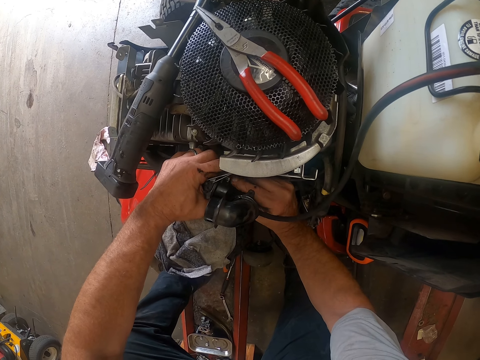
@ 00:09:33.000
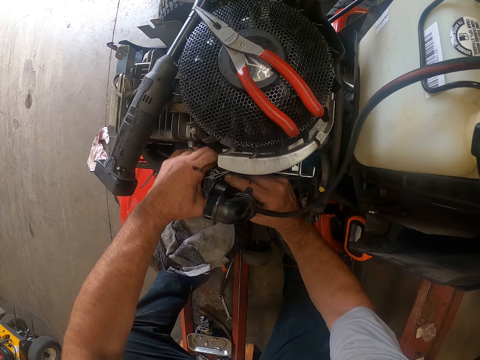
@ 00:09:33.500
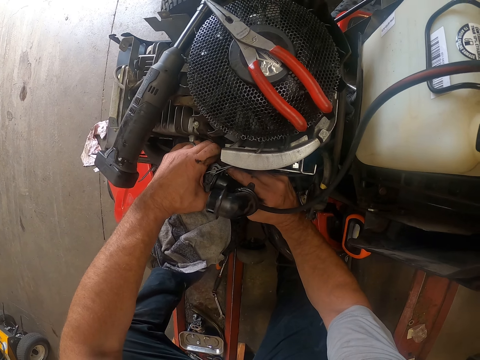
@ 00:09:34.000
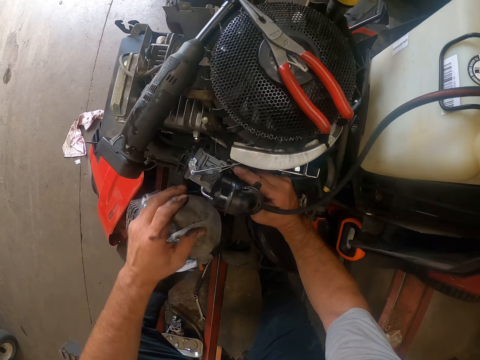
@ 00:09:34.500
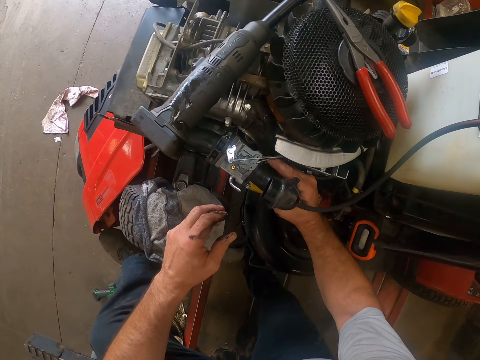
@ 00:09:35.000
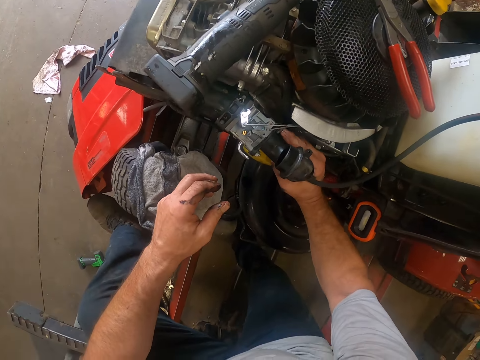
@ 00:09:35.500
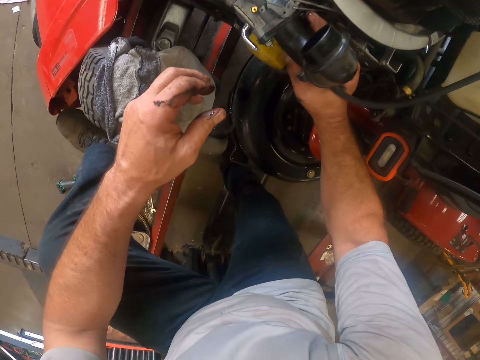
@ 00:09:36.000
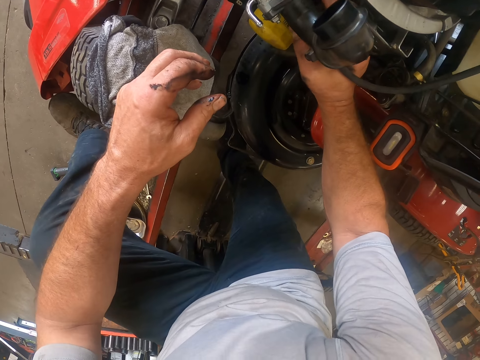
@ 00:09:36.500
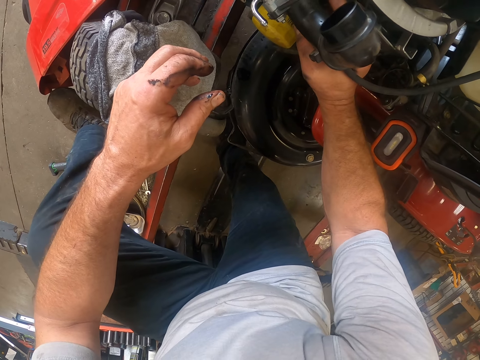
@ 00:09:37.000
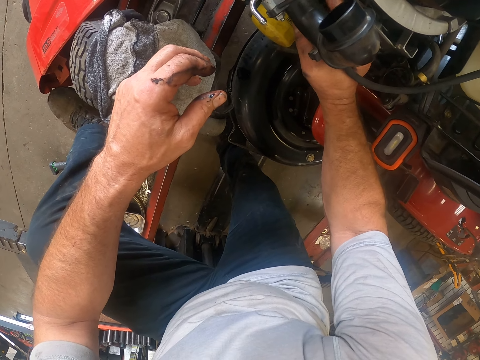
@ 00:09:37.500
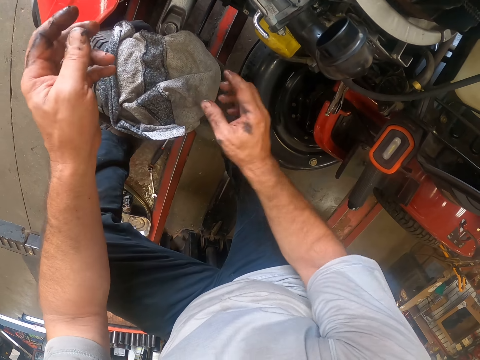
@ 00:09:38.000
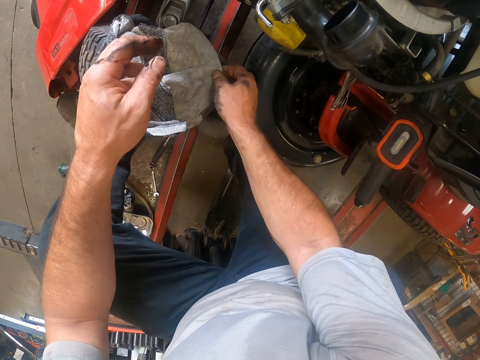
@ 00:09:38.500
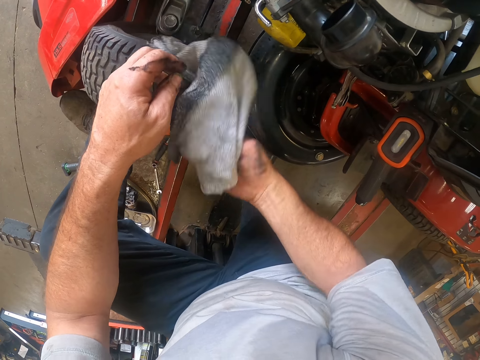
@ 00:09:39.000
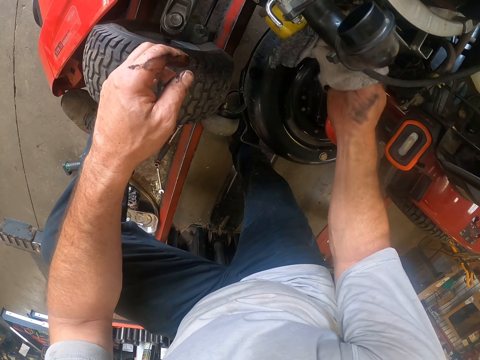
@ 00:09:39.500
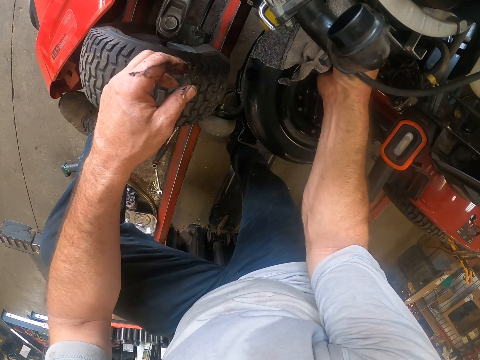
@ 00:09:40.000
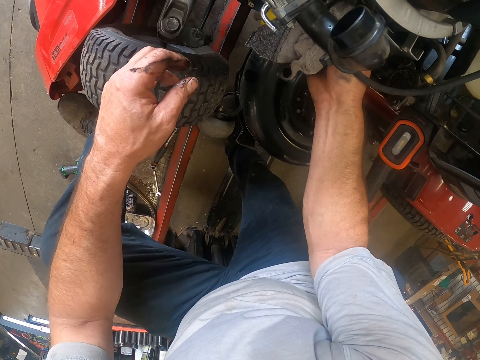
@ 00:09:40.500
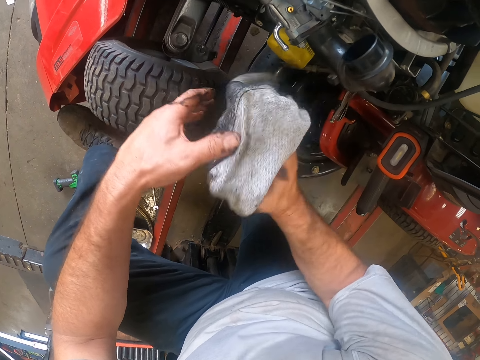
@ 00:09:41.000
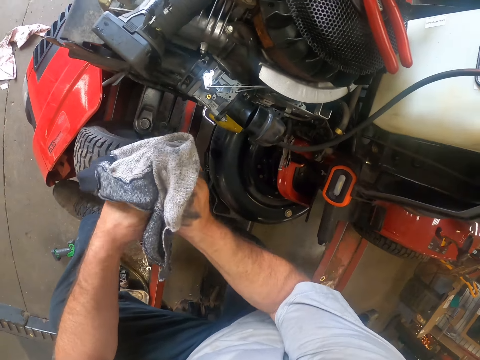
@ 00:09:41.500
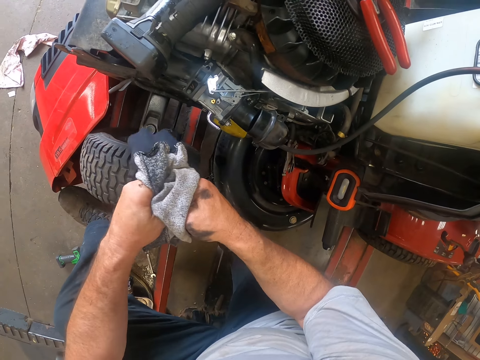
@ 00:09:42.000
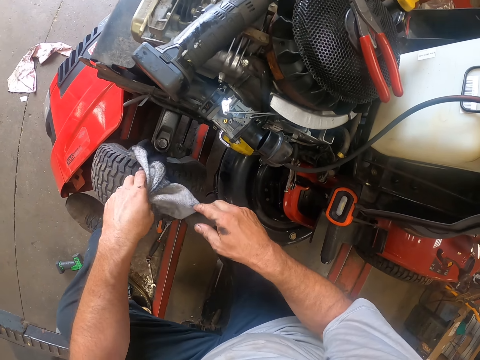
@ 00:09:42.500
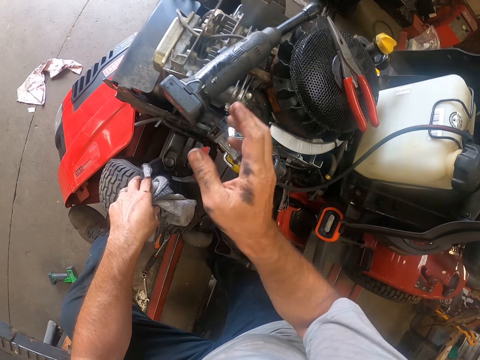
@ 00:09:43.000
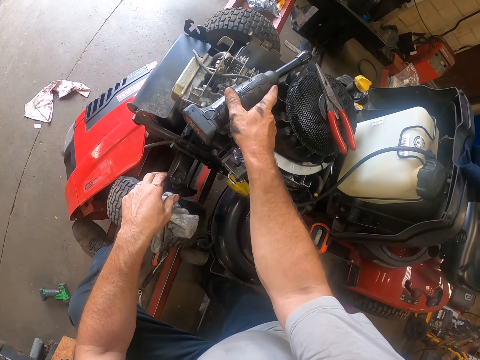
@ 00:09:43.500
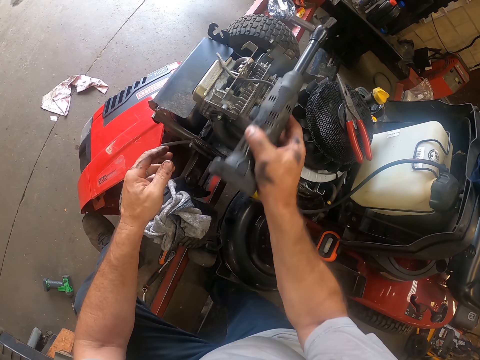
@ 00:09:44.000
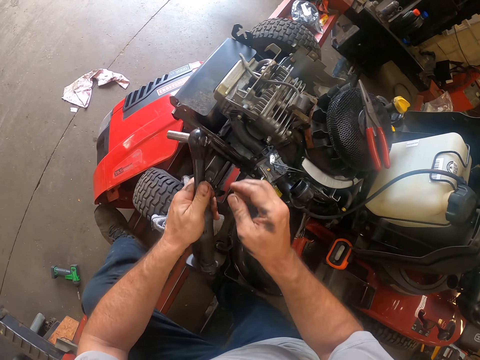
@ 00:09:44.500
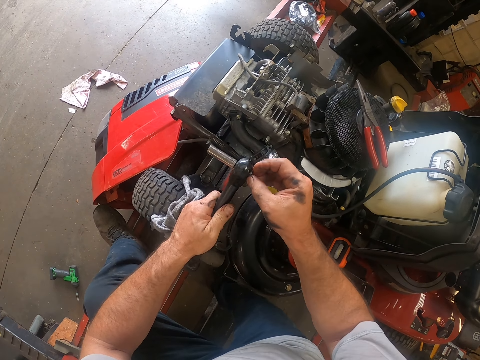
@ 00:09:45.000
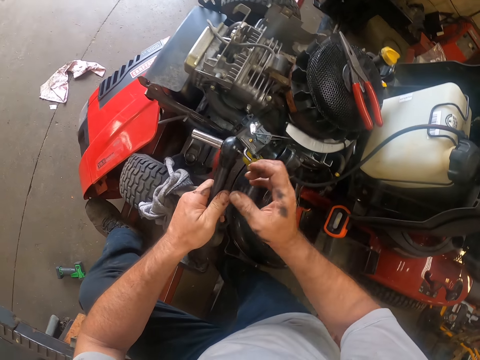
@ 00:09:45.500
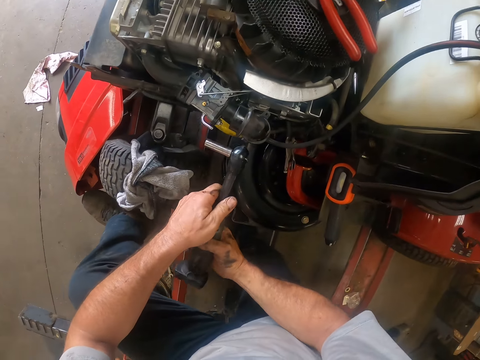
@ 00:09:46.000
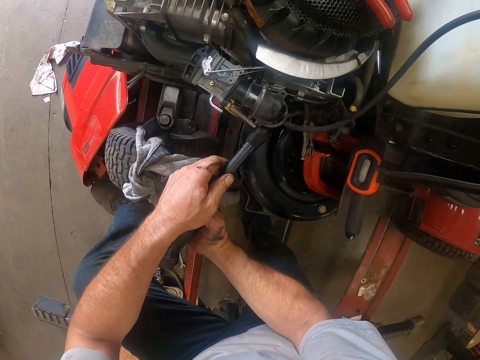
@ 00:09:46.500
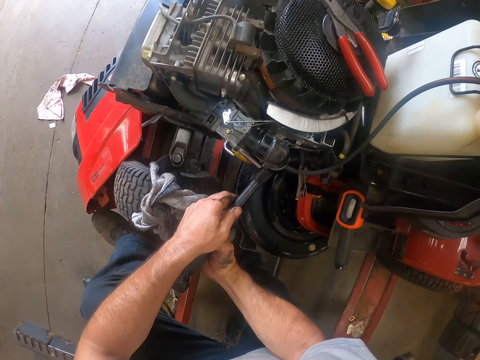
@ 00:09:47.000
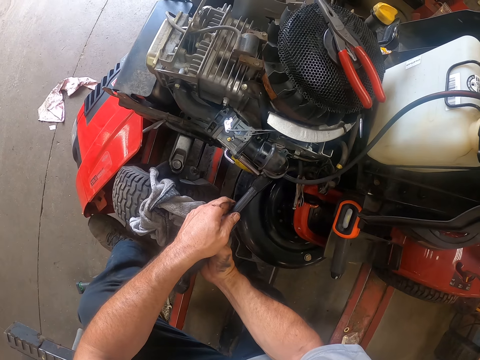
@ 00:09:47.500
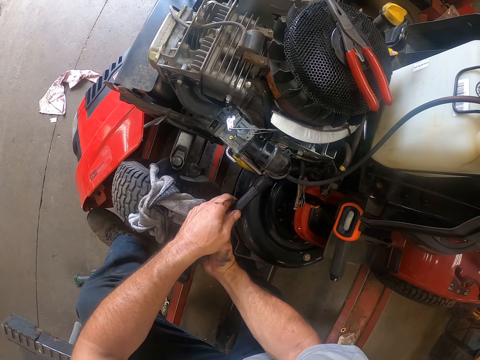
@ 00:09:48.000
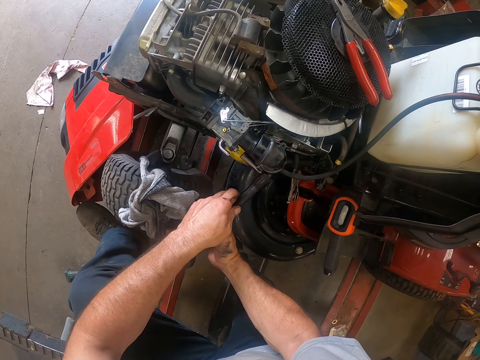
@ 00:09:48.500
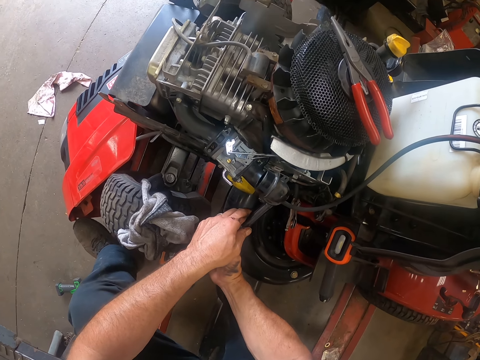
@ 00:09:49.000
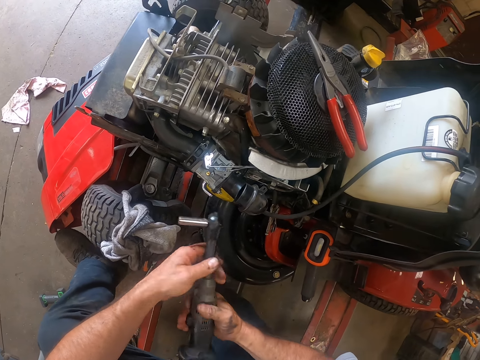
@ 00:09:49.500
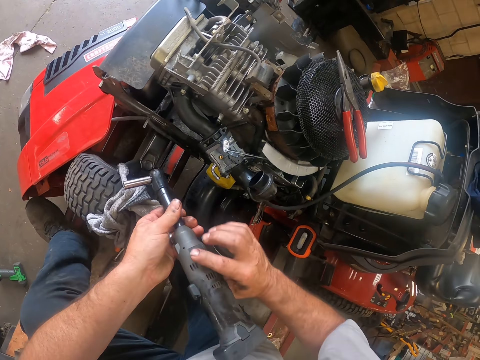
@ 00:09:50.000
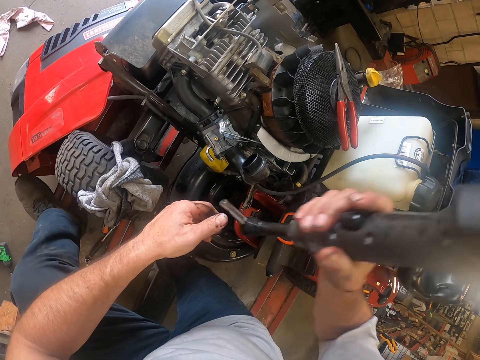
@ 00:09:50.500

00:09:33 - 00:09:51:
The camera wearer picks a cloth from the wheel of the lawn mower with his right hand. He cleans the valve with the cloth in his right hand. He cleans his hands with the cloth. He drops the cloth on the wheel of the lawn mower with his left hand. He picks a wrench or nut tightener on the lawn mower with his right hand. He passes the wrench from his right hand to his left hand. He adjusts the wrench with his right hand. He screws the screw to the valve with the wrench in his hands. He turns the nut tightener. He passes the wrench from his left hand to his right hand.

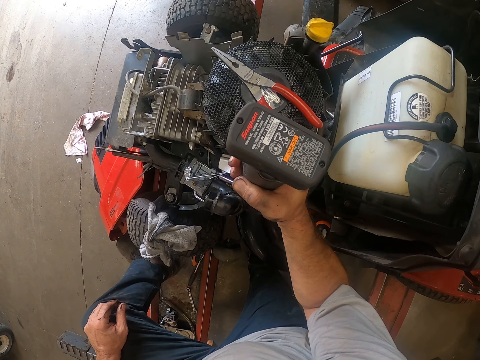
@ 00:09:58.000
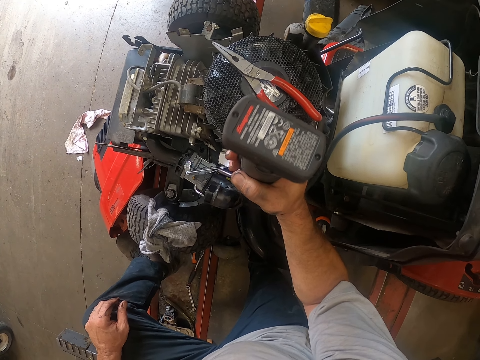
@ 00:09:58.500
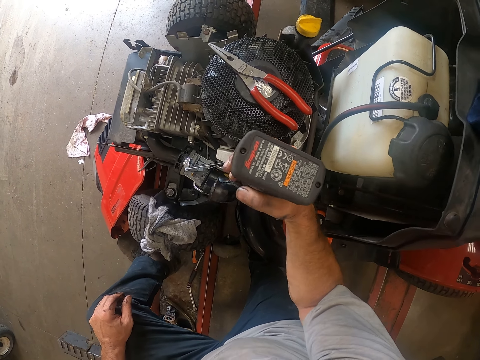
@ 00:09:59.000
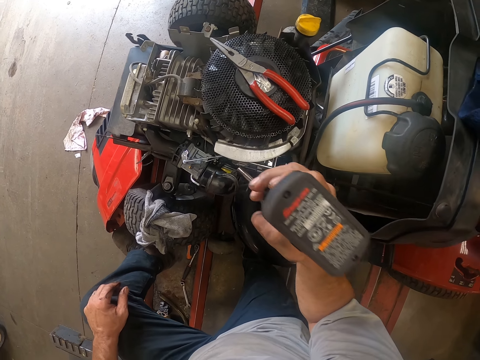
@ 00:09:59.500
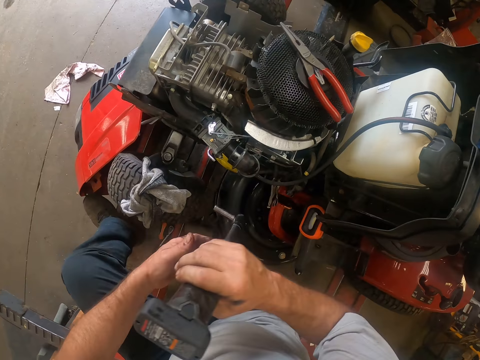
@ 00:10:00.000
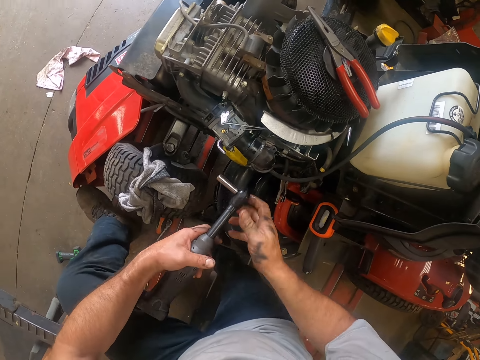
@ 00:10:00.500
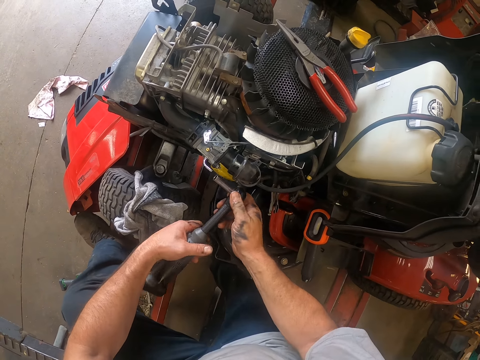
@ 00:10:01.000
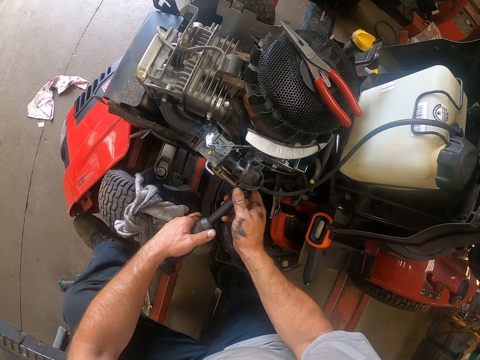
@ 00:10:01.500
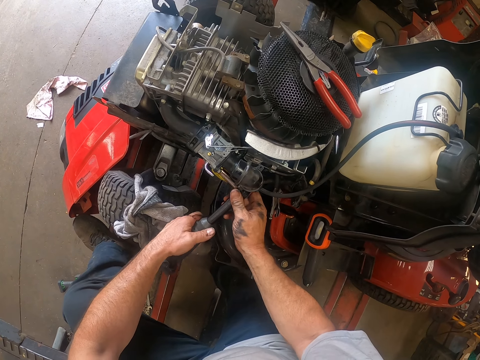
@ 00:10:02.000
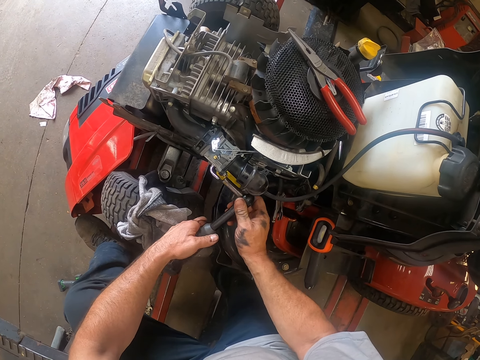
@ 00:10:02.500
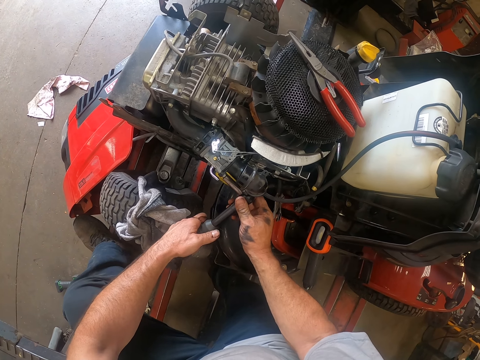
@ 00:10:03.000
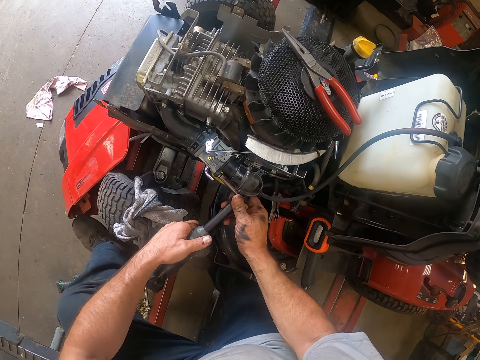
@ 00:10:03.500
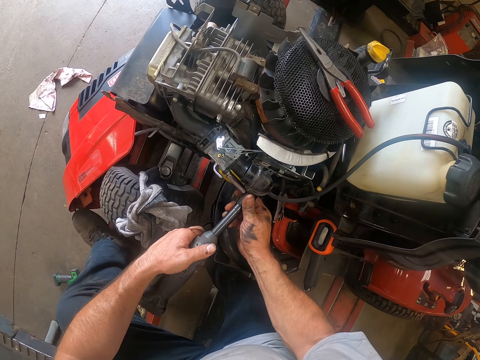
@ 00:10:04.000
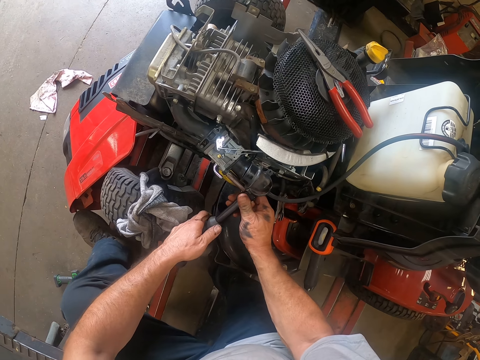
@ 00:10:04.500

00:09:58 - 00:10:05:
The camera wearer turns the nut tightener or wrench. He adjusts the wrench in his hands. He screws a screw in the valve with the wrench in his right hand.
